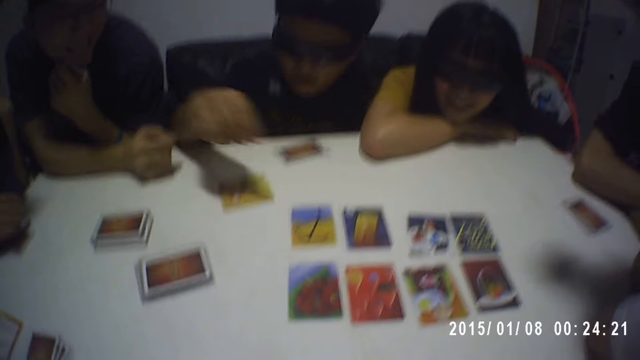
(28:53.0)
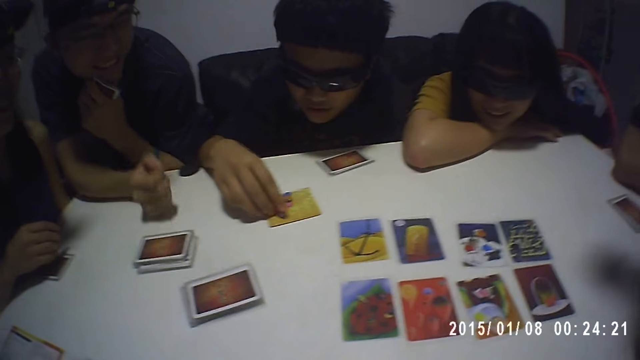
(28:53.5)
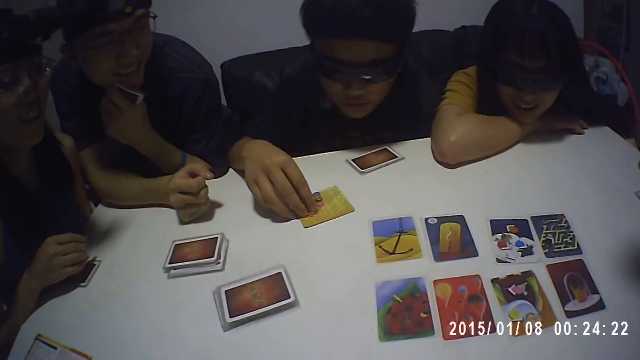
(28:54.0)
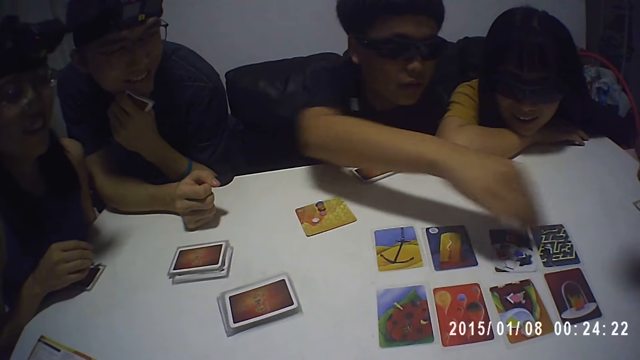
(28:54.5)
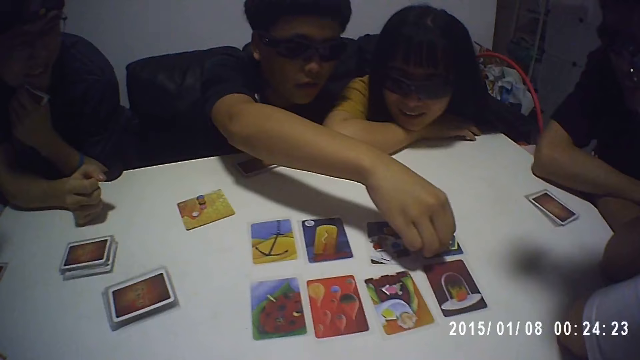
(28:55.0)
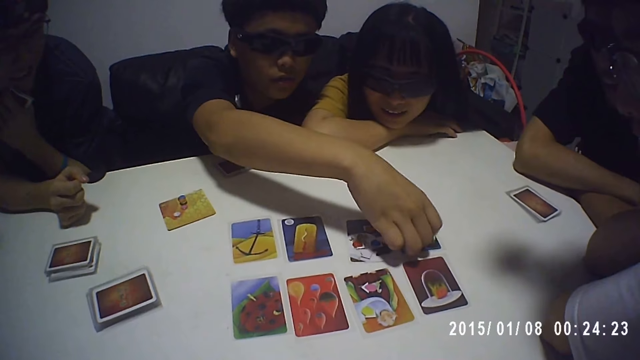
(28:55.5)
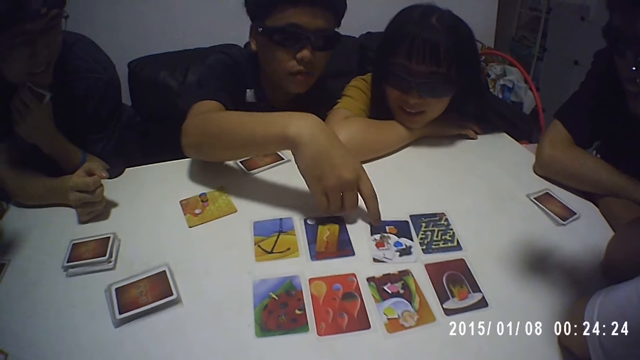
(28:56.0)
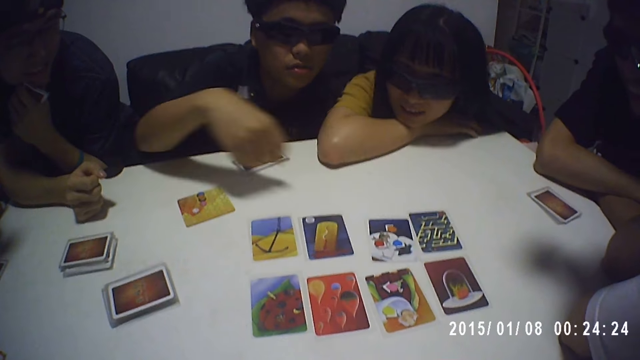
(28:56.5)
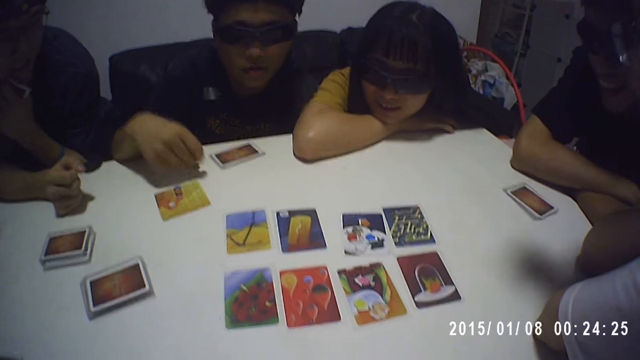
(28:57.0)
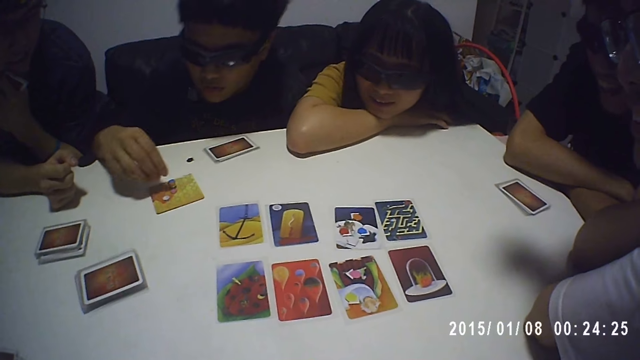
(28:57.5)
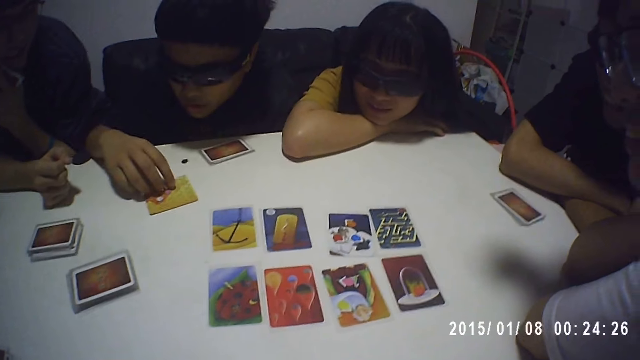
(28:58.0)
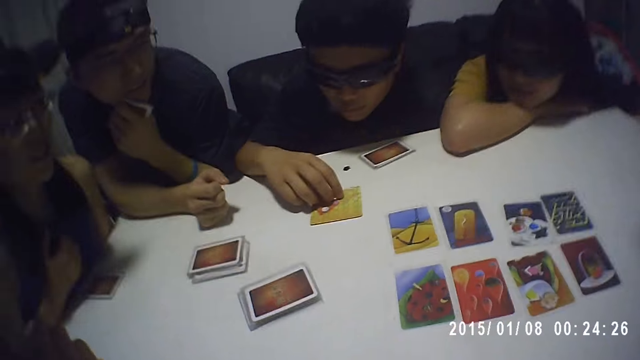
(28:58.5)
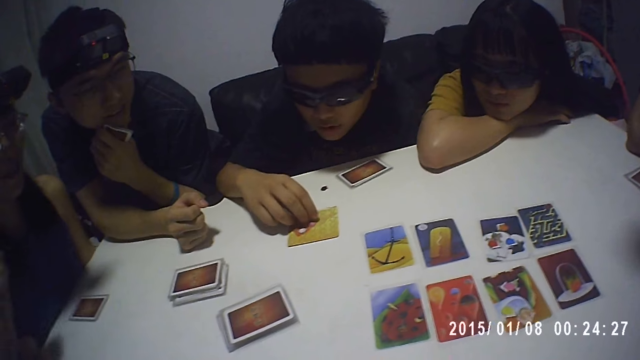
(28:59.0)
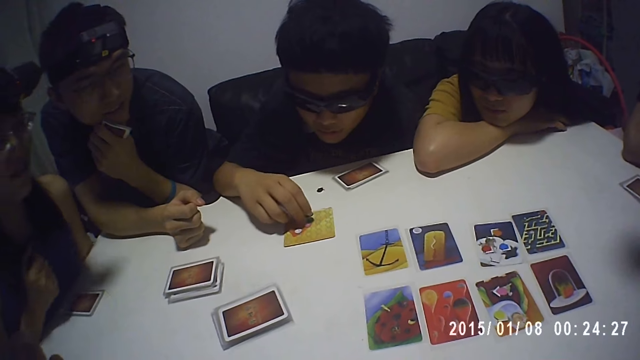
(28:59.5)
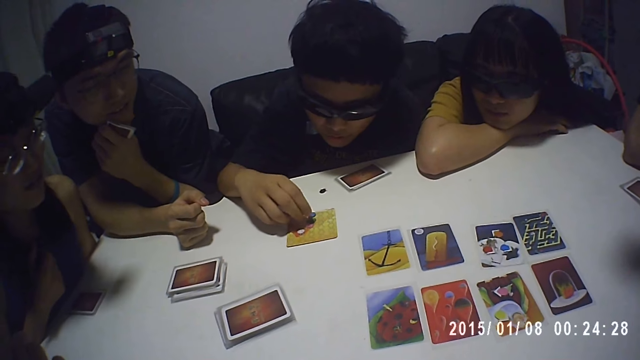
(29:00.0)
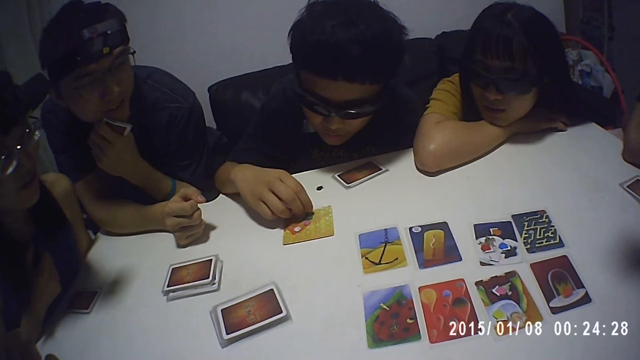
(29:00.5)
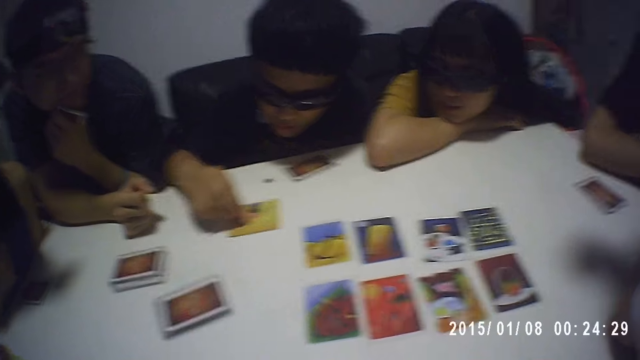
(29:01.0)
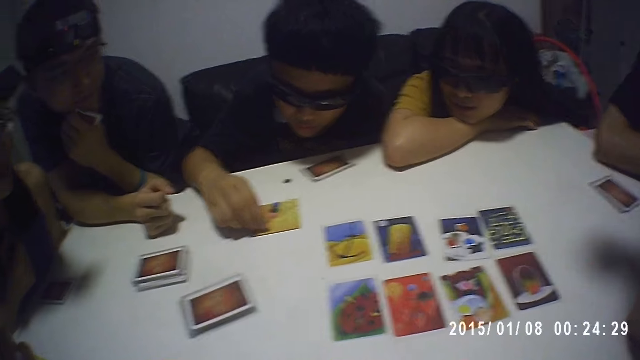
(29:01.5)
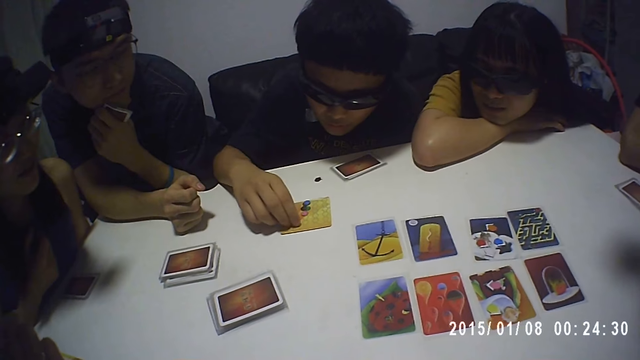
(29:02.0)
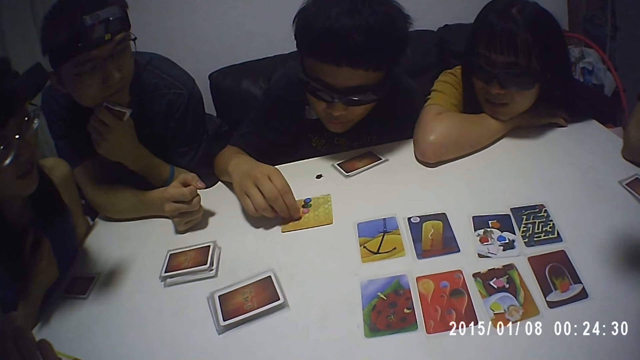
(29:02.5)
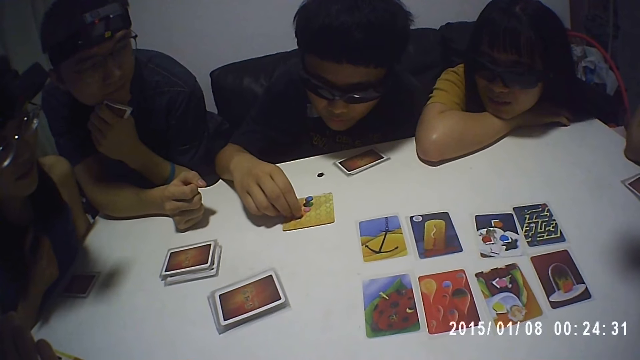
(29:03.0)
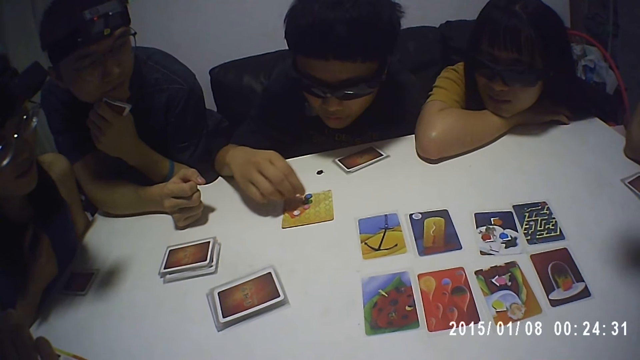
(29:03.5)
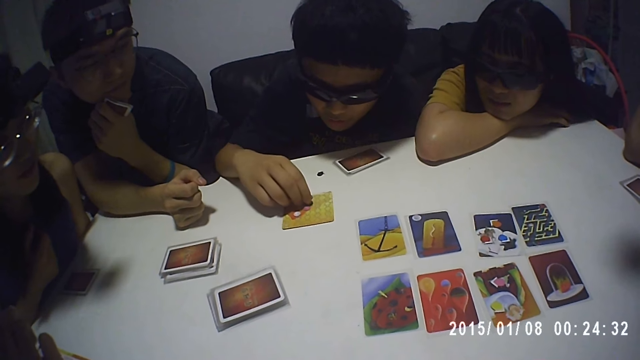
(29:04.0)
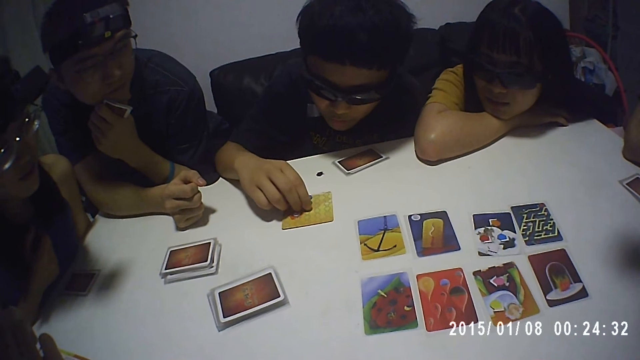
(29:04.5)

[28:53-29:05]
A man counts tokens on the table and adjusts the card tokens on a card on the table. The man picks a card token from the card on the table, touches the cards on the table, points at a card on the table, and drops the card on the table. Another man stares at the cards on the table. A third man stares at the cards on the table. A lady stares at the cards on the table. The first man counts the tokens on the table and adjusts the card tokens on the card on the table. Another lady stares at the cards on the table.

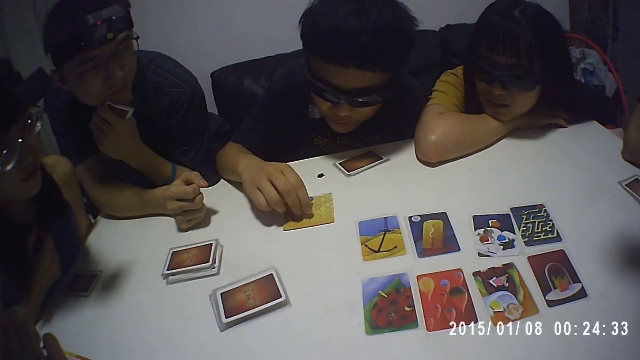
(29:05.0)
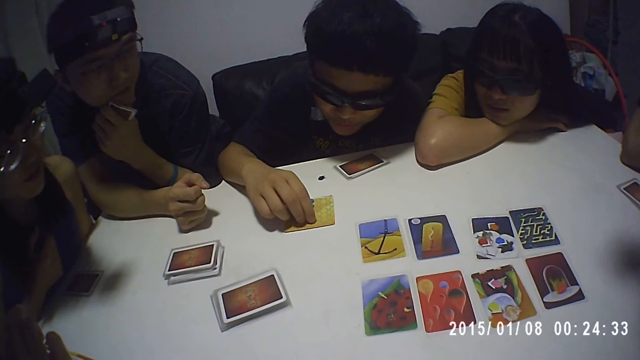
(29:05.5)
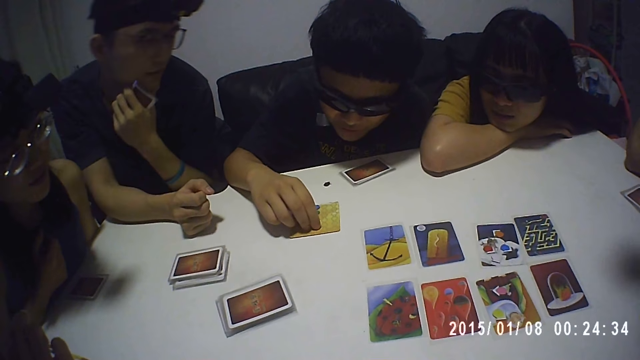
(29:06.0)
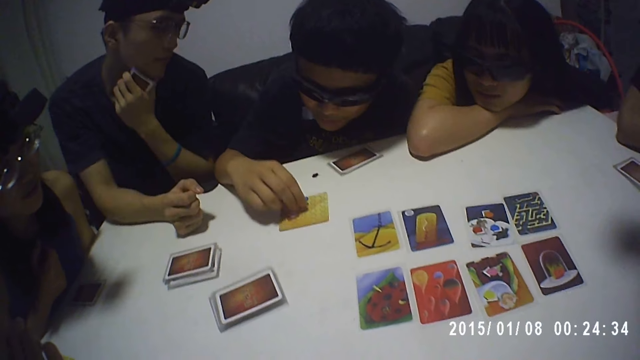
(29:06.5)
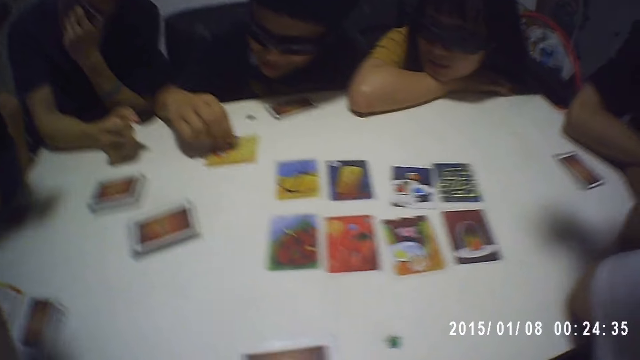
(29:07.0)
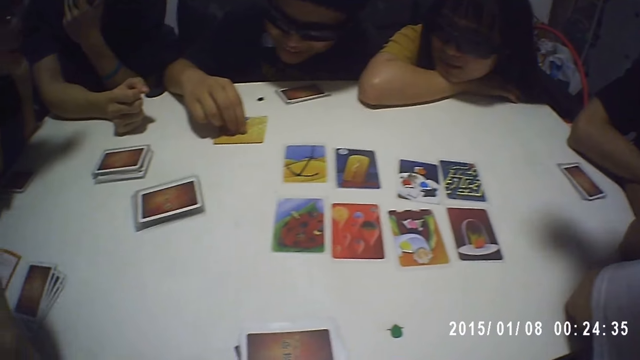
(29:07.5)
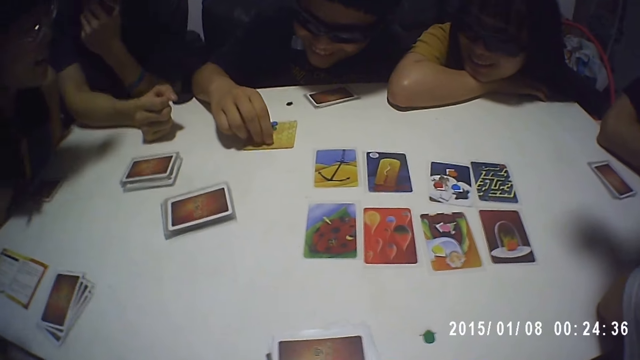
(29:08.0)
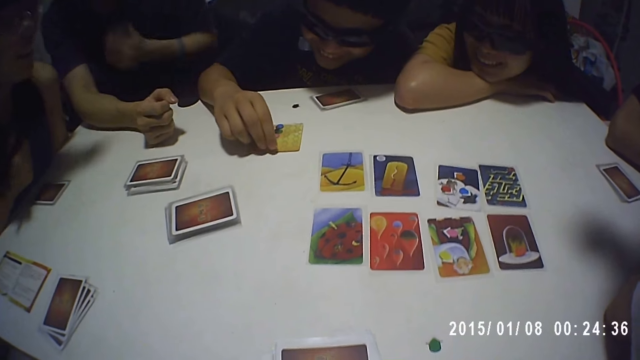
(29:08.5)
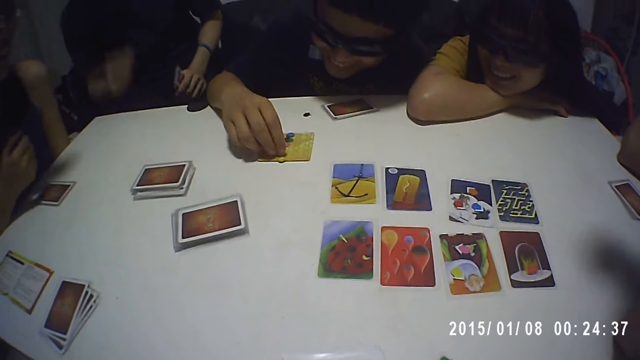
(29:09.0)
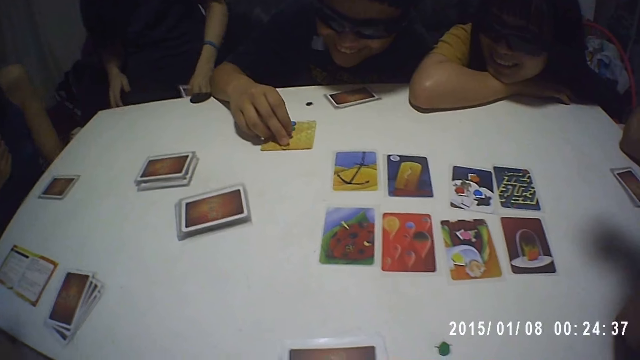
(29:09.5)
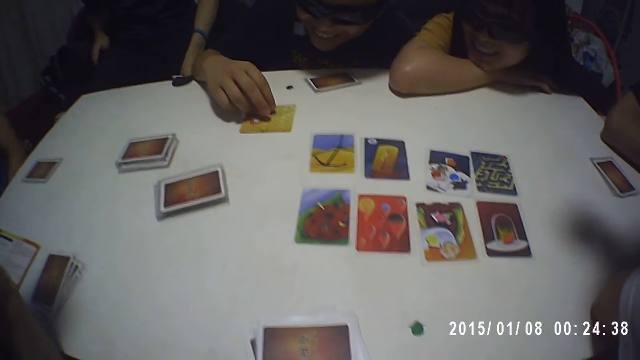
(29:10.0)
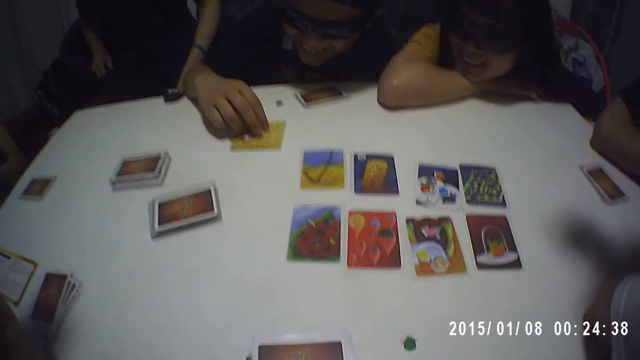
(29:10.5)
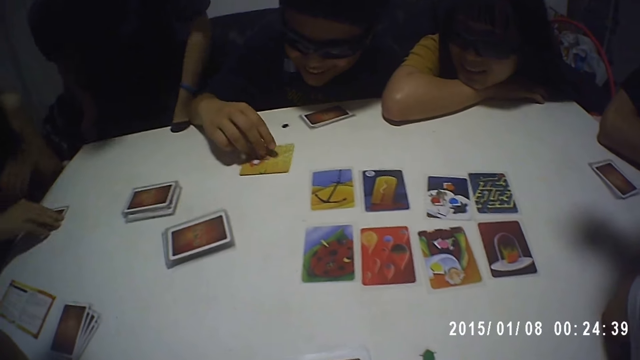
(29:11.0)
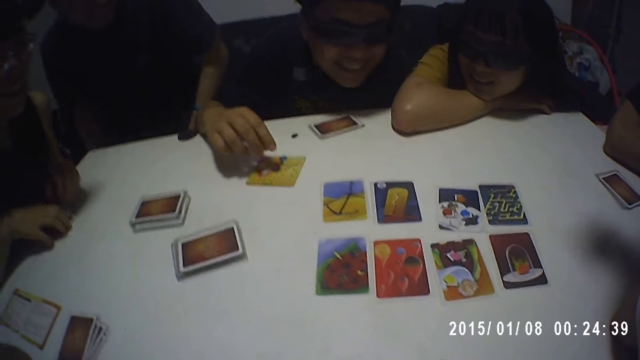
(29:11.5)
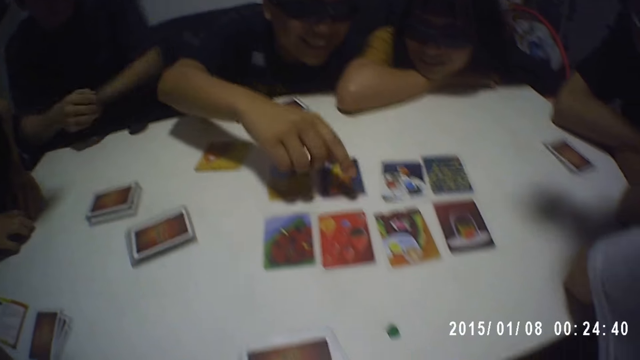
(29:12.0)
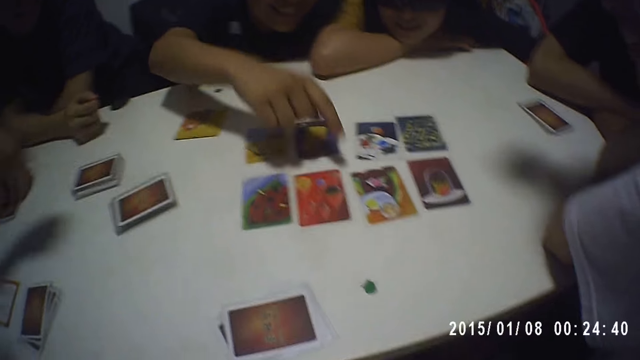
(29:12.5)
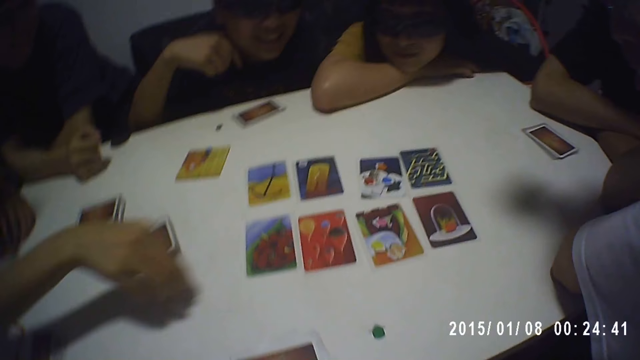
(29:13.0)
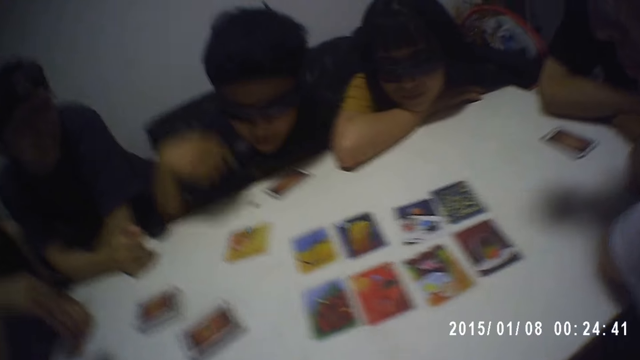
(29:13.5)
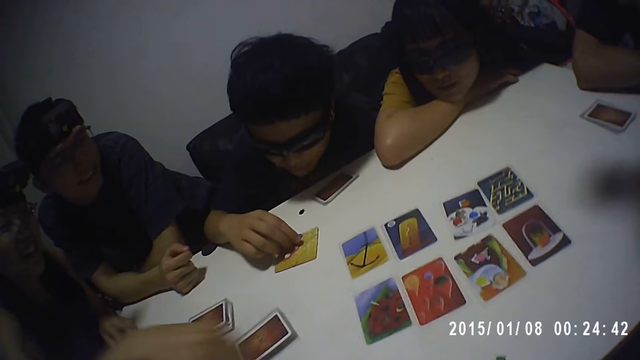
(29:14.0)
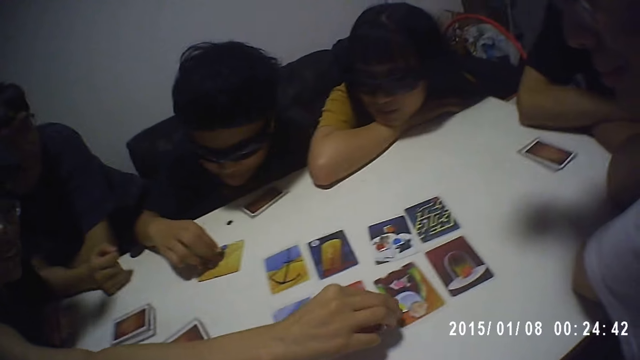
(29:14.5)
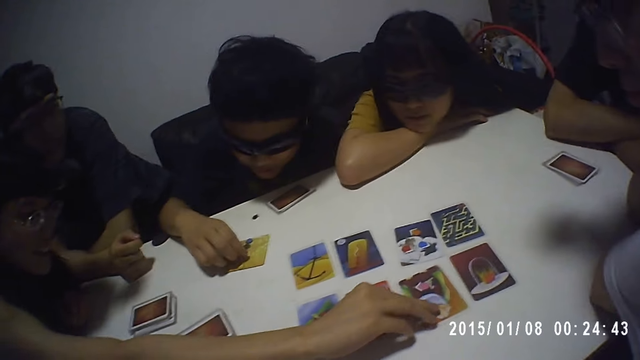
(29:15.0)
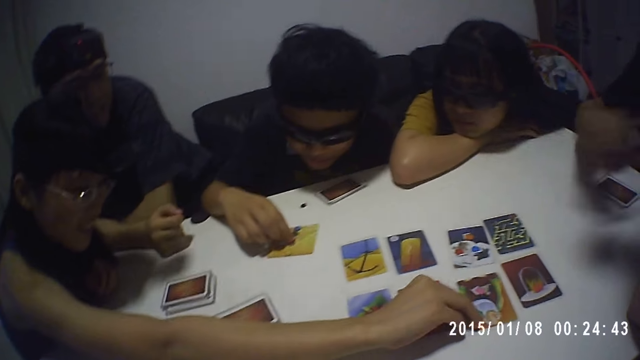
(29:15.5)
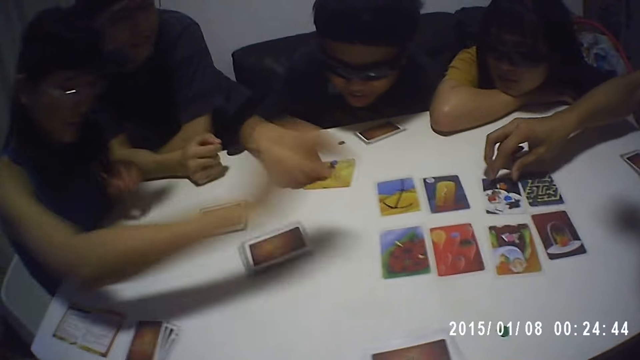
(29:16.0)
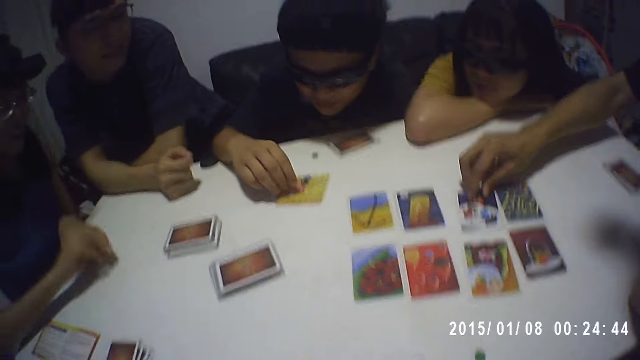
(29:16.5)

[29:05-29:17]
A man touches a card on the table and points at the card on the table. A lady points at the cards on the table. The man counts tokens on the table and adjusts the card tokens on a card on the table. The lady picks a game token from the card on the table. Another man touches a card on the table. A third man touches a card on the table.
